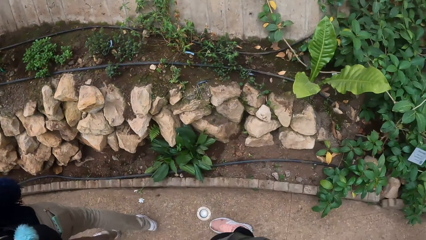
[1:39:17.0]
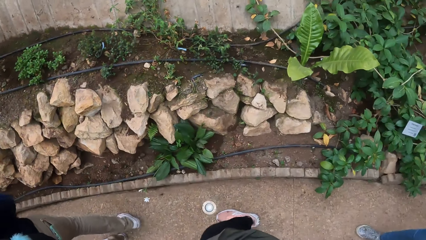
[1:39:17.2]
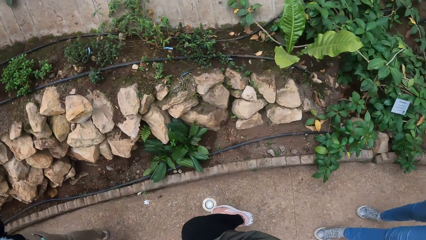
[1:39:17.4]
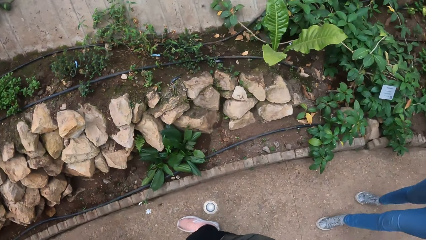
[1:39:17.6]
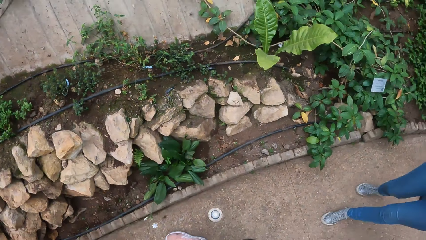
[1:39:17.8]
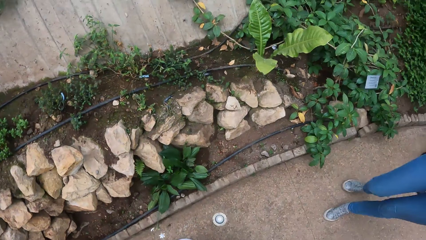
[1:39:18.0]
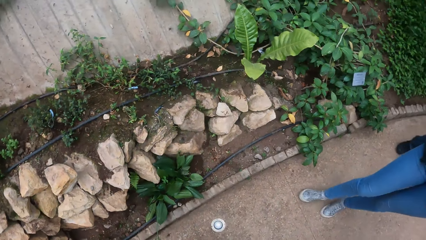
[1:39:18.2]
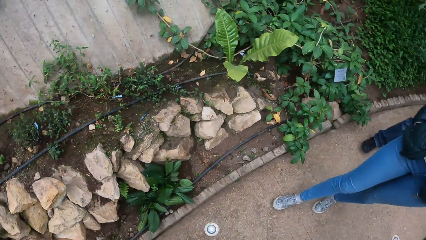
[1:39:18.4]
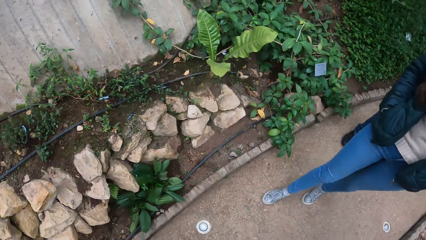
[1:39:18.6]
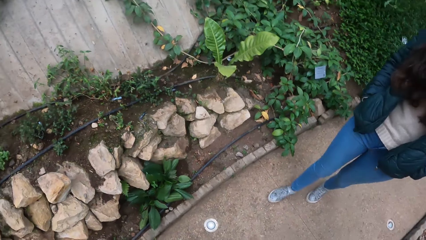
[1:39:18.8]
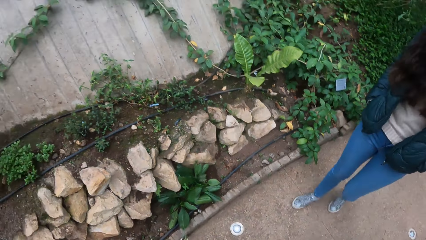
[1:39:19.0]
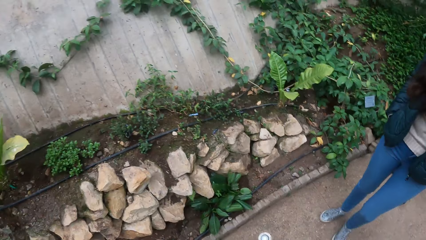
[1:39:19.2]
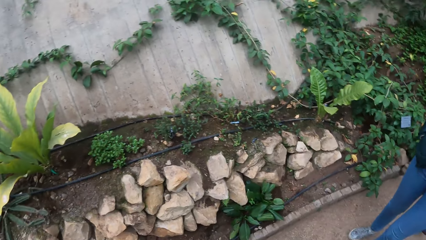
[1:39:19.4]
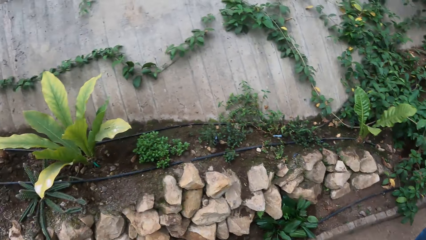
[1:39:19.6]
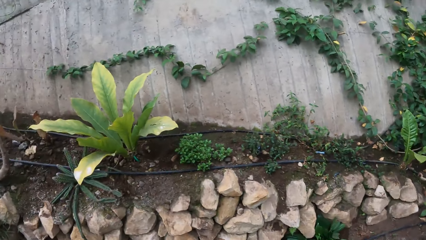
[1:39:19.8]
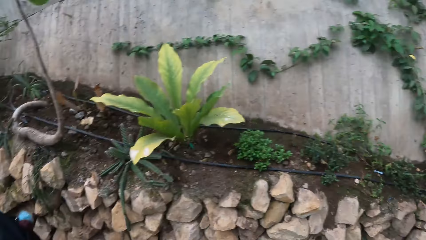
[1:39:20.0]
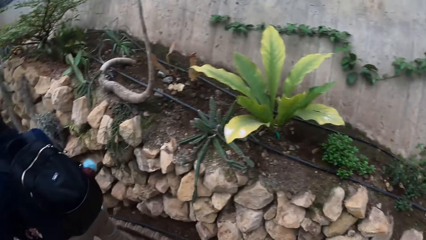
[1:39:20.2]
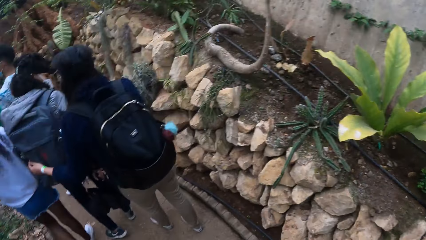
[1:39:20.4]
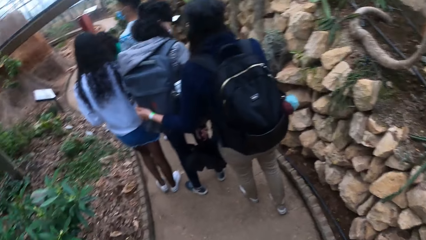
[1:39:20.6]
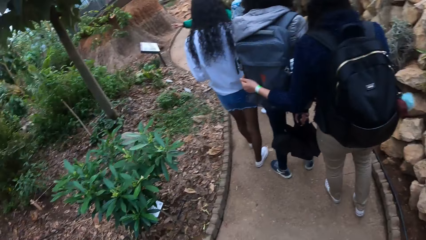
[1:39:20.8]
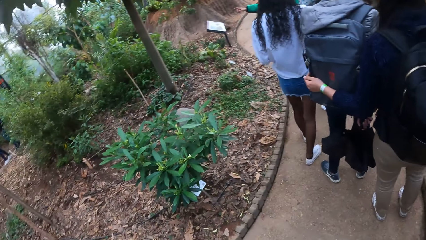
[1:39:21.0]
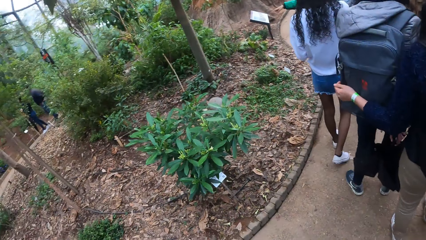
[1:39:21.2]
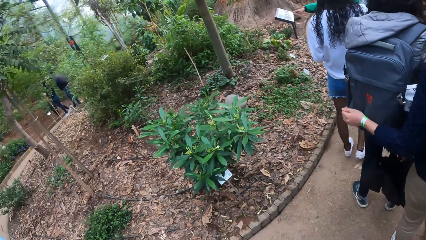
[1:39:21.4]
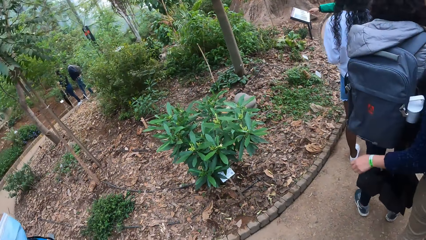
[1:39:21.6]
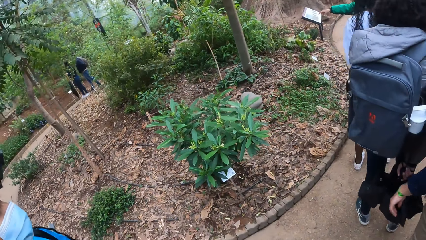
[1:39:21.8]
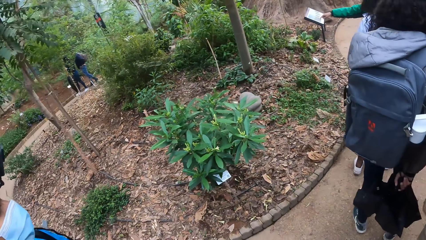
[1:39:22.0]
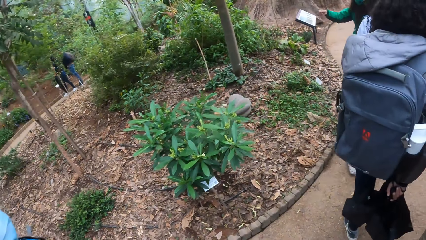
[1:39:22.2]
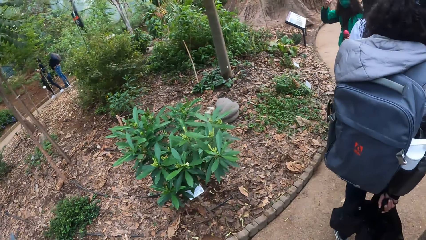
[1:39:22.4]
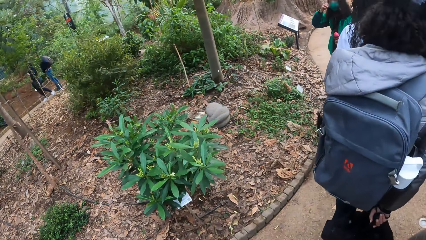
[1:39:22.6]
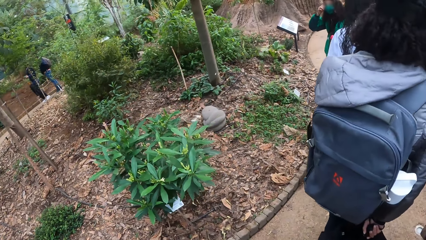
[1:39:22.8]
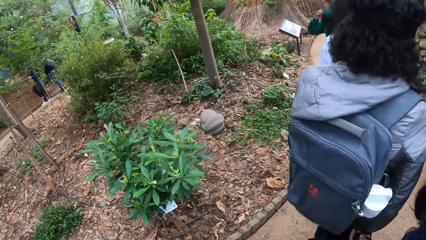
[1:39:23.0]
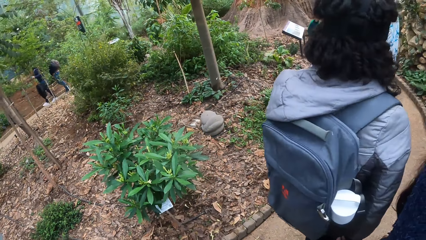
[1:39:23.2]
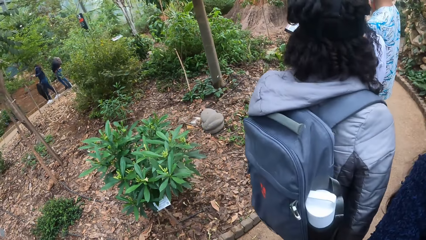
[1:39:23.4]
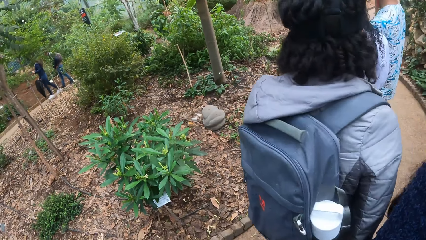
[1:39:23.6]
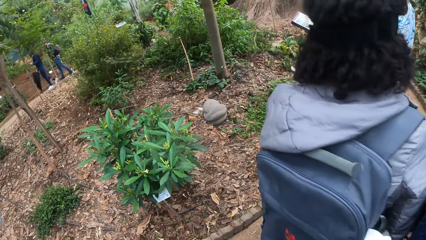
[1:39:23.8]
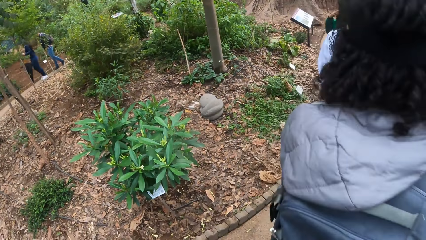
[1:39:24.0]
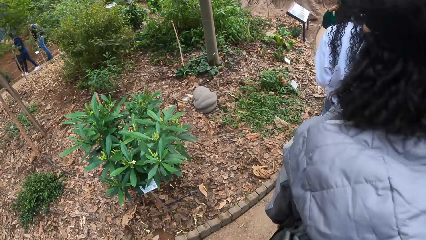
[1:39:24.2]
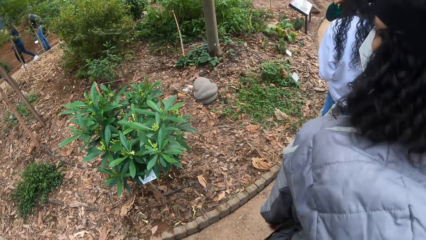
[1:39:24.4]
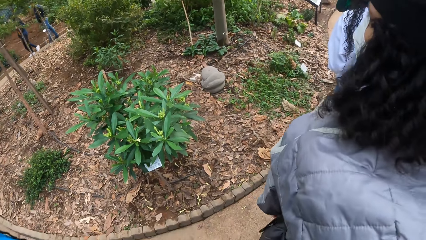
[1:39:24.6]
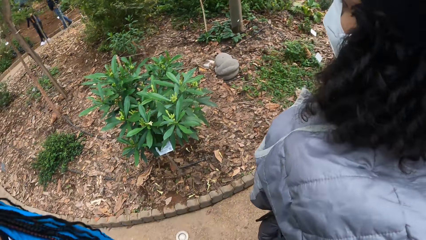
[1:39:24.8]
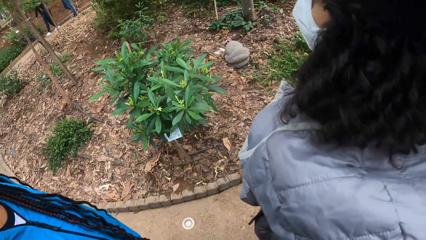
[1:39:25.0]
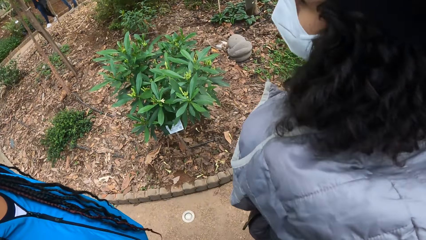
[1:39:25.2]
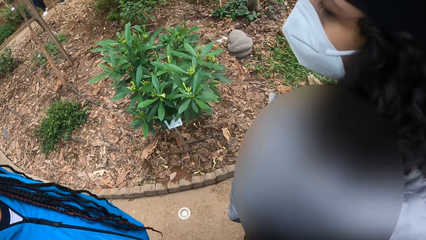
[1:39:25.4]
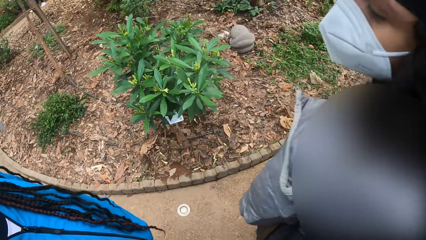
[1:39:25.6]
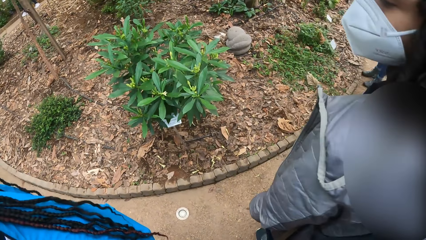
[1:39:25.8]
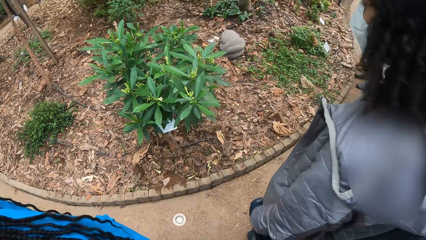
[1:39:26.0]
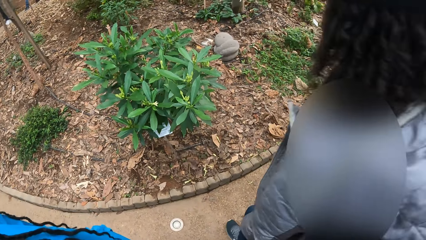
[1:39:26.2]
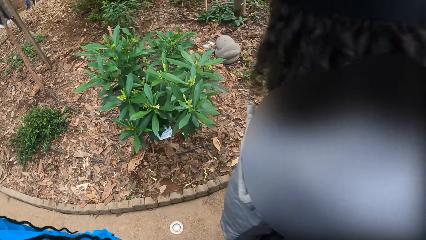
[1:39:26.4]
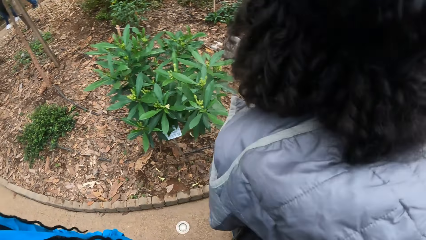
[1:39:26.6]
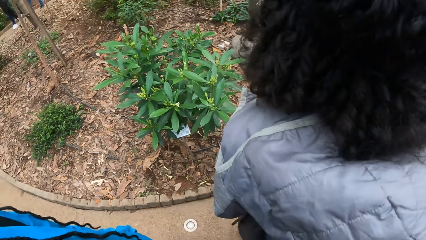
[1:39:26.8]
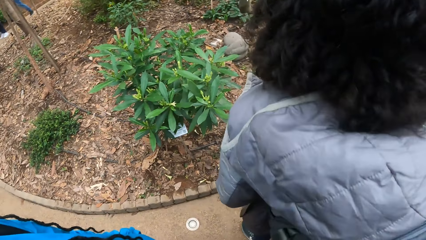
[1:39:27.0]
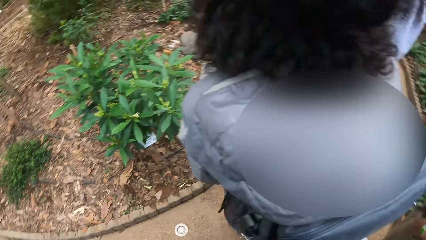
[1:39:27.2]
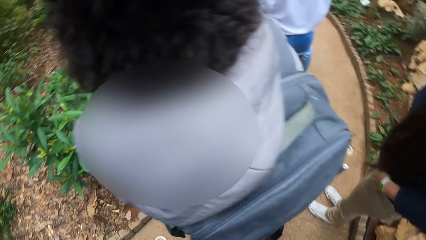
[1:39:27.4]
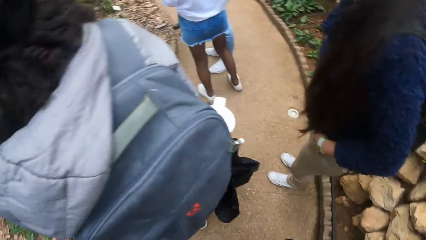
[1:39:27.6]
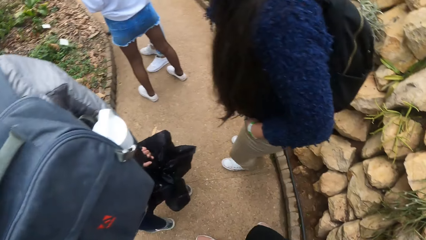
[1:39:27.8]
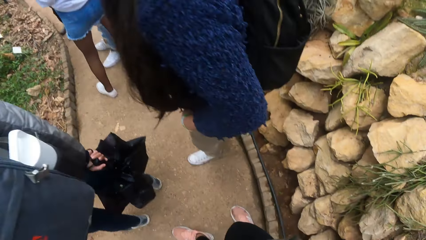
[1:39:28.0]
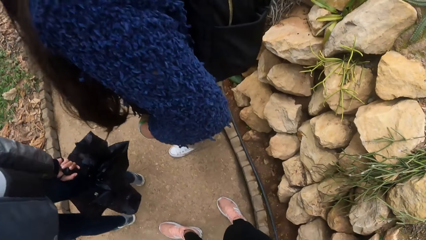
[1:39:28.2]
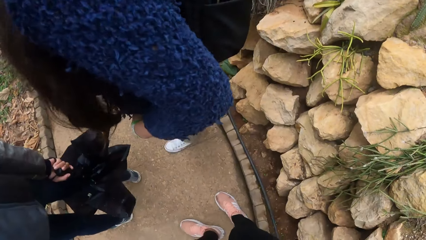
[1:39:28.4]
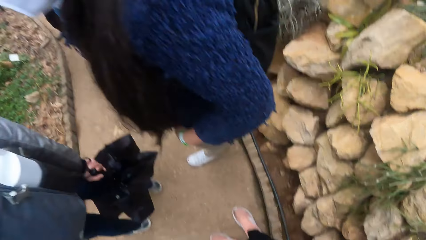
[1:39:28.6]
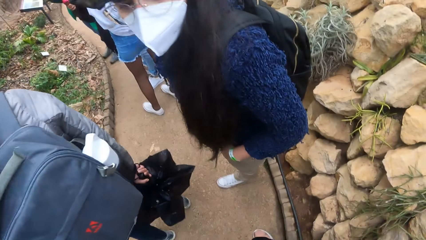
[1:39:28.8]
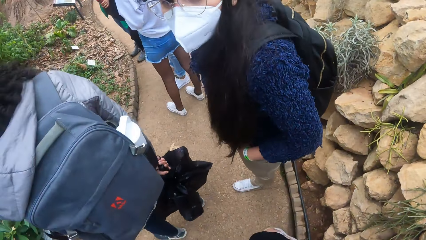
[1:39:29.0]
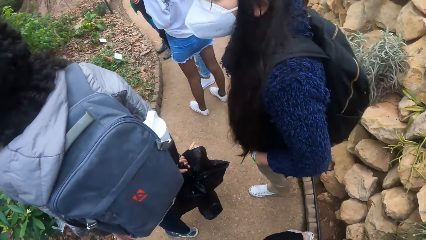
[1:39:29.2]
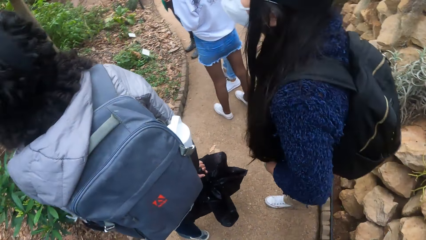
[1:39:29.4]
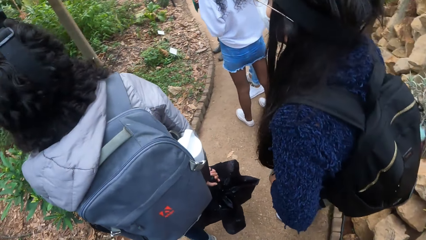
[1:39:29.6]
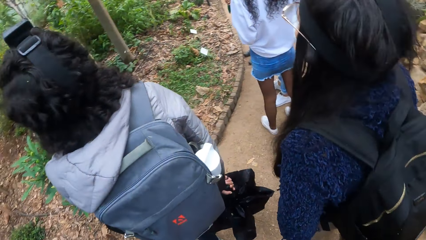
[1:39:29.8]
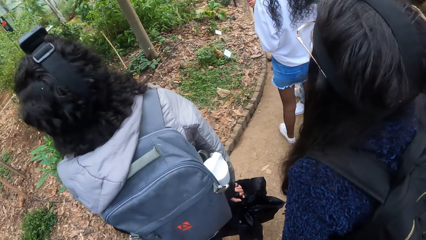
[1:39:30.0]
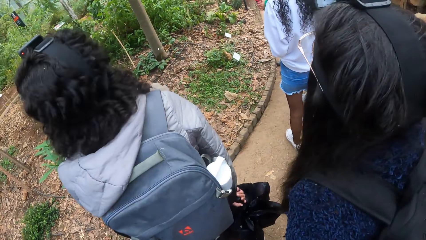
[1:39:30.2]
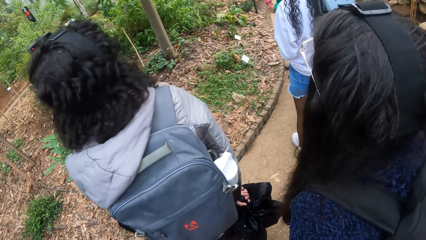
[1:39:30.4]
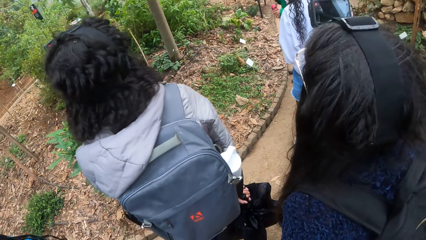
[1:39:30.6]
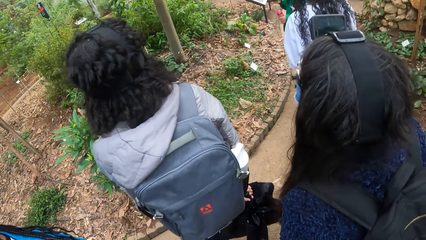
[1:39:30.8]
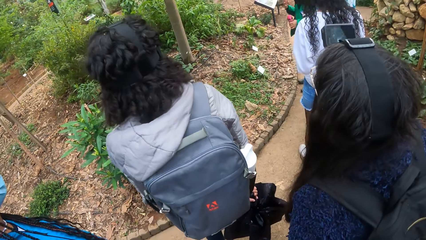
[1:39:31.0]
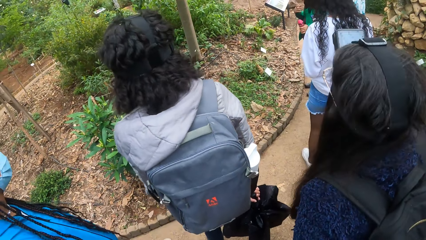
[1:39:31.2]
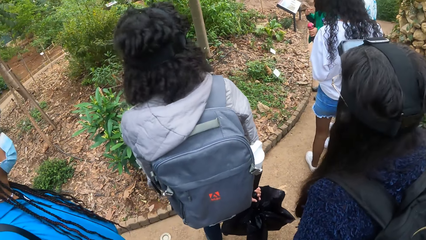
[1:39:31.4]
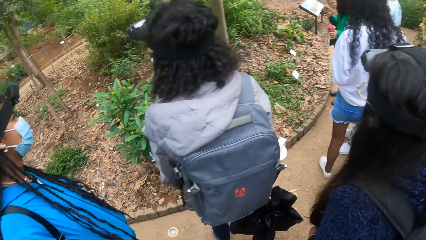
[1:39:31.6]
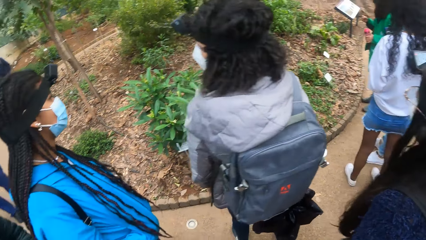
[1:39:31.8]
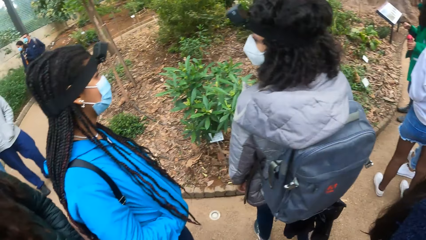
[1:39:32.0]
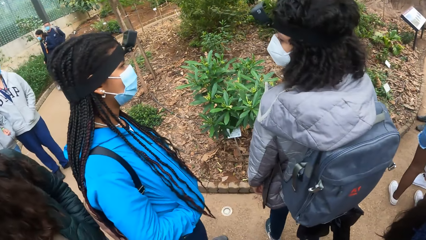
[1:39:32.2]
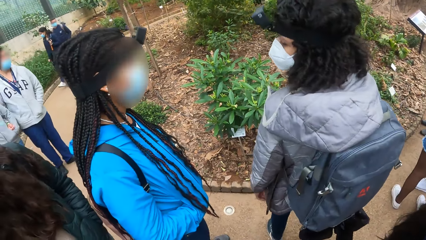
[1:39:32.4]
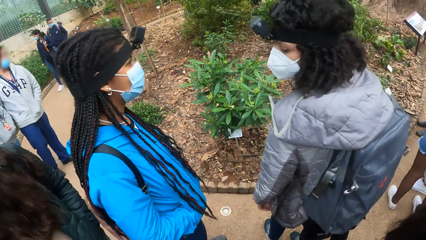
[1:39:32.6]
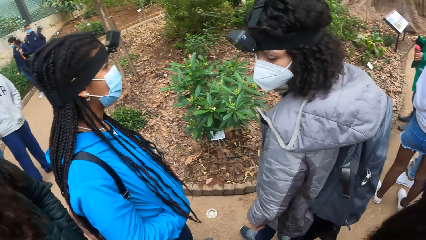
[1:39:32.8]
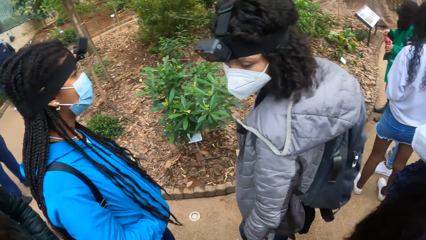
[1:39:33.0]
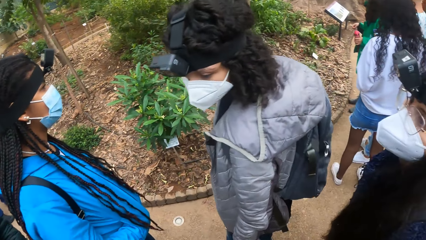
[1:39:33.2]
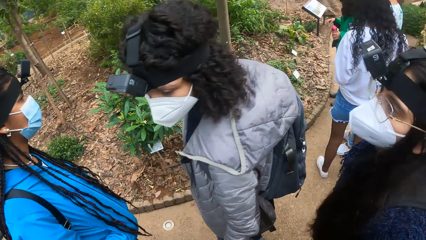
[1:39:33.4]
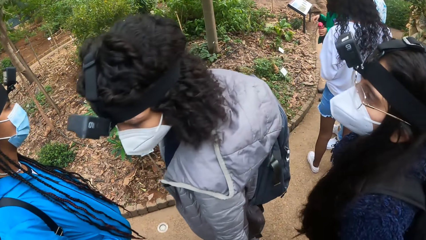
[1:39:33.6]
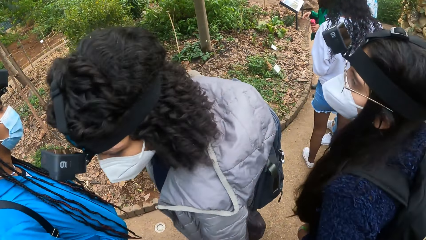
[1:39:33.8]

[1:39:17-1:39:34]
The camera wearer looks around the area. The camera wearer and the group of people stop for a while.
